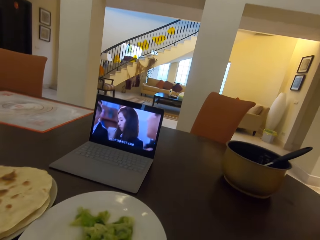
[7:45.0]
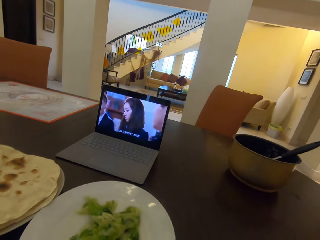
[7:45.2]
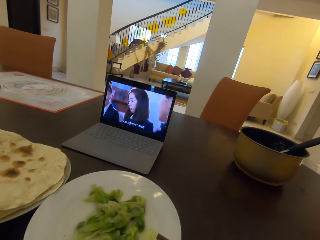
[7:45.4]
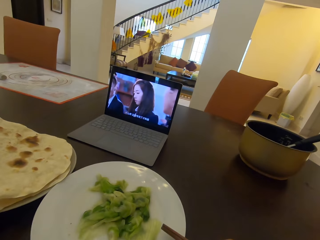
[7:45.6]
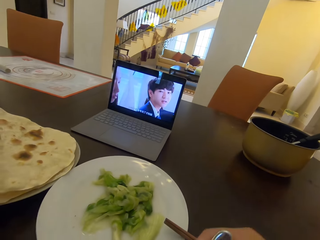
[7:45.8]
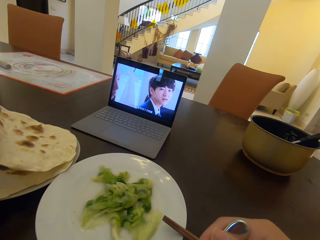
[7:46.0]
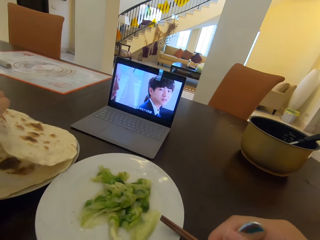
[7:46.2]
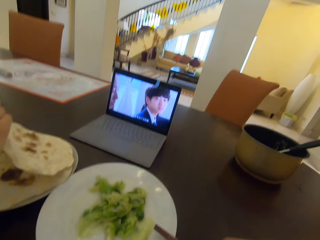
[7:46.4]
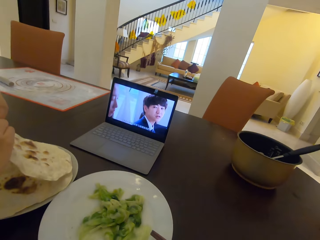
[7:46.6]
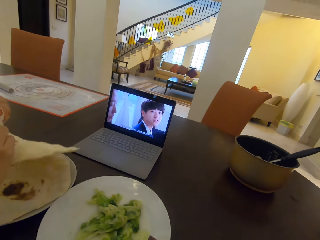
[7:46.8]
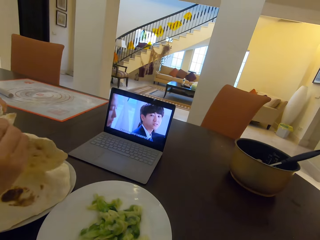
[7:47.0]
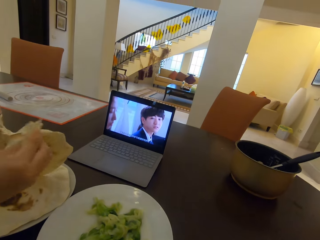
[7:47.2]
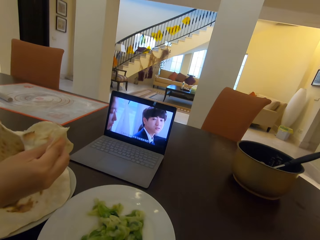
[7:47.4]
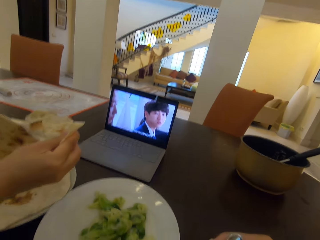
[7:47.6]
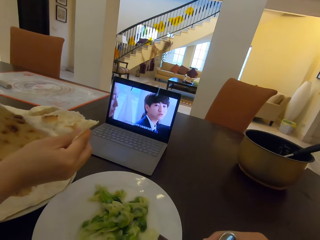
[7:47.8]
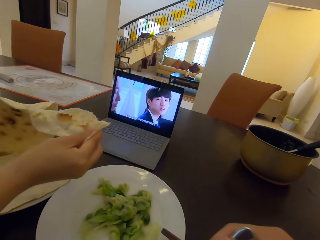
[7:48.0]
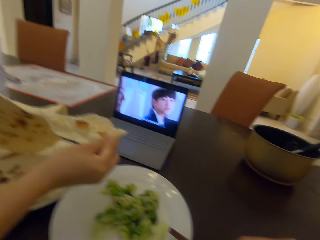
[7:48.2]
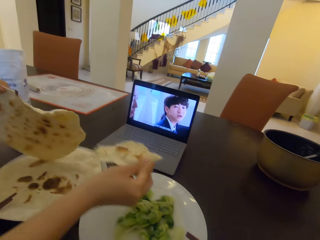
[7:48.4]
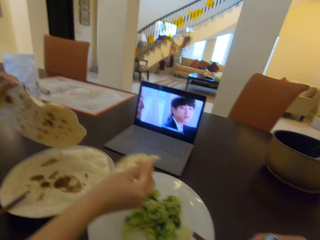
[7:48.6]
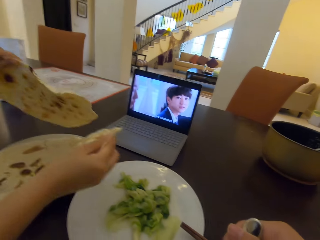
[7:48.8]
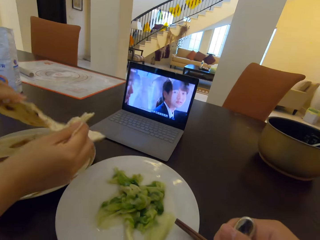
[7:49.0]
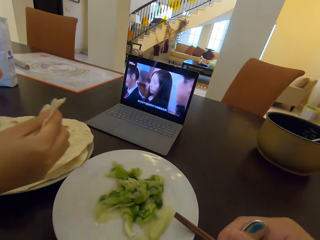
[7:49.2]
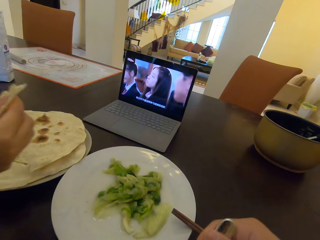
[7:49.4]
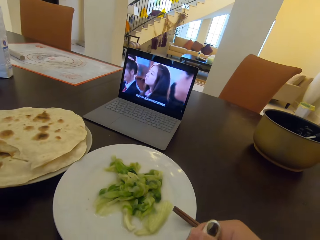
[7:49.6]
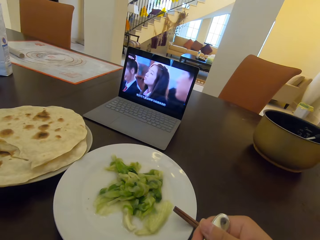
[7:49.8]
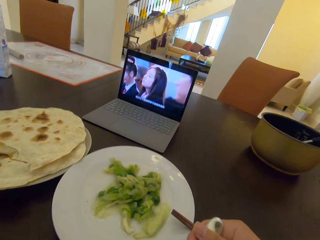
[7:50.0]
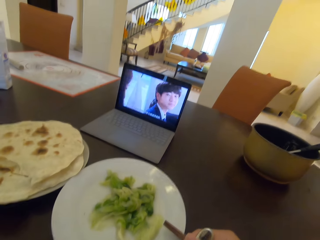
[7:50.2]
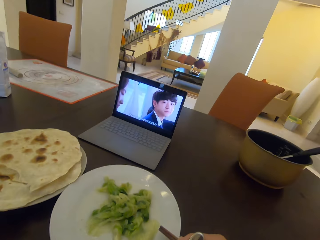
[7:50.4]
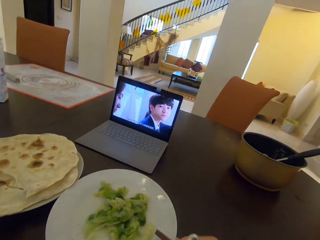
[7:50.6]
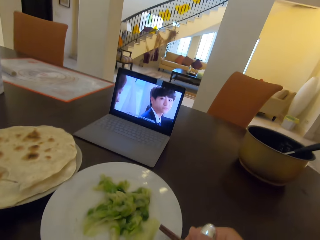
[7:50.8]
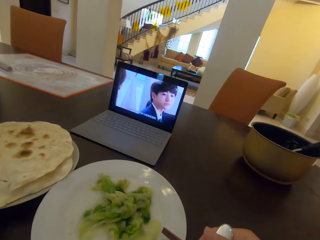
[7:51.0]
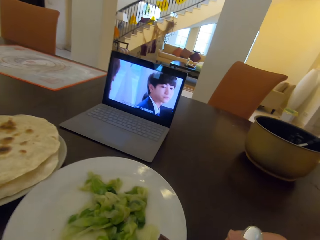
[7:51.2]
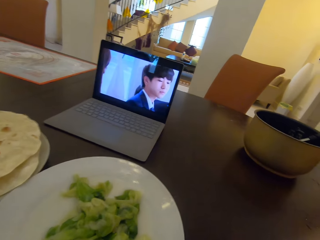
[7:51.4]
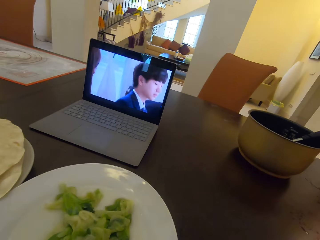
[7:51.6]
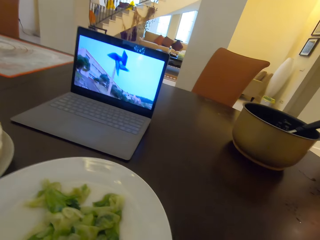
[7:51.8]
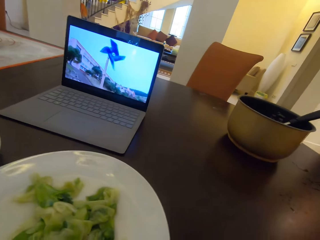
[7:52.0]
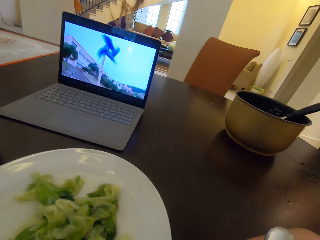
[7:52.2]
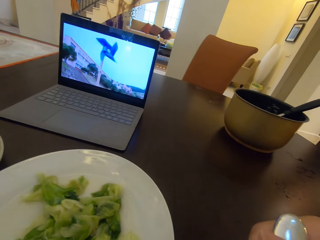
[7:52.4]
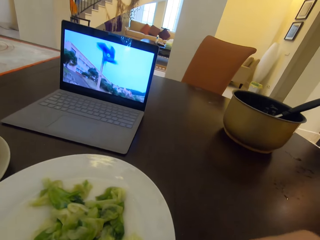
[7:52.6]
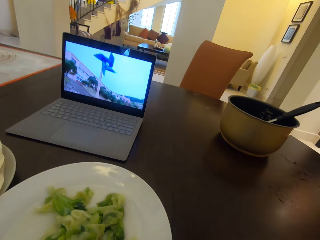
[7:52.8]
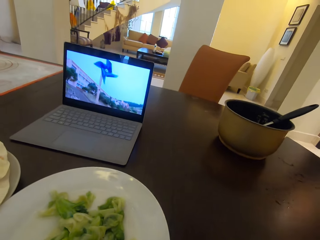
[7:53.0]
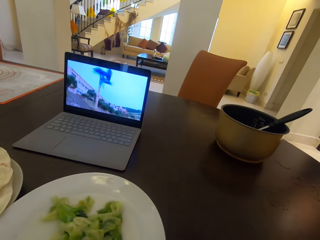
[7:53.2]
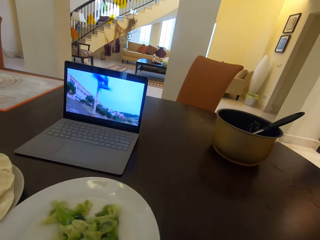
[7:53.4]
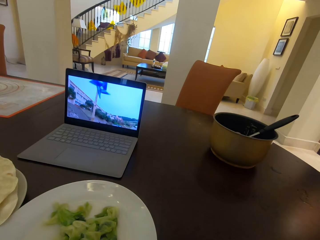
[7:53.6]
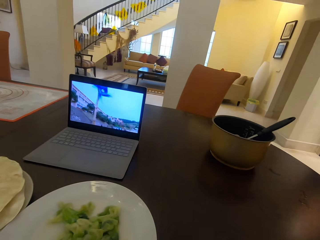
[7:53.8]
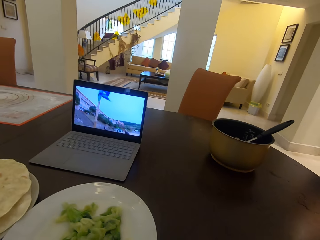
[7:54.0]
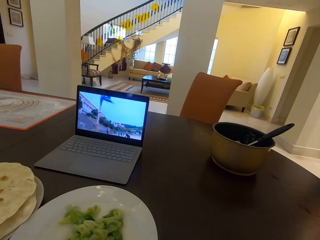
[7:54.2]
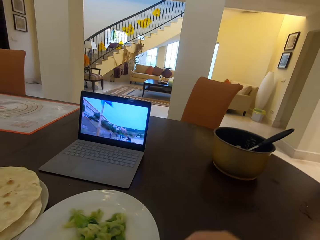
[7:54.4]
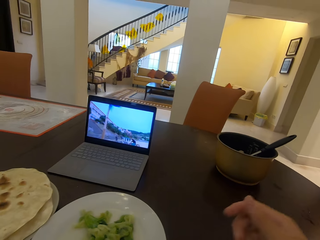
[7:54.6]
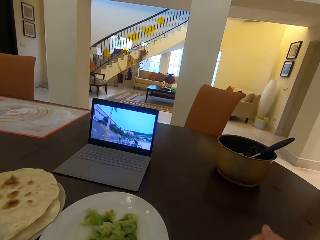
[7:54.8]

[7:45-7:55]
The lady cuts a small piece from a flat bread with both hands. The lady picks the roti on a plate. The camera wearer stirs in something using the plate.

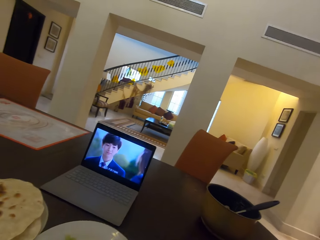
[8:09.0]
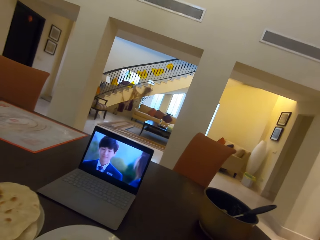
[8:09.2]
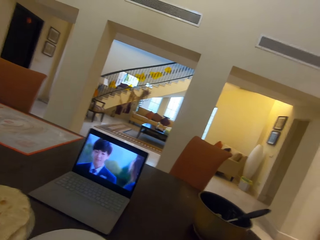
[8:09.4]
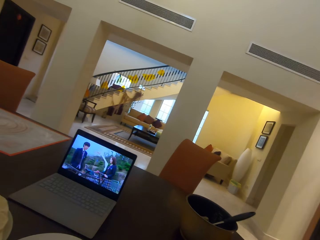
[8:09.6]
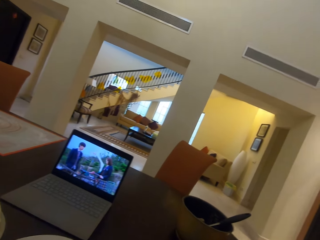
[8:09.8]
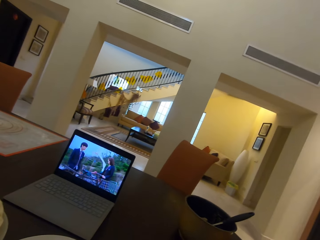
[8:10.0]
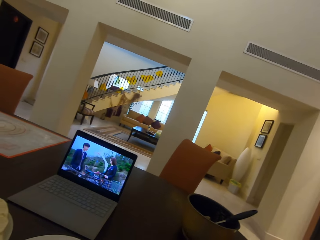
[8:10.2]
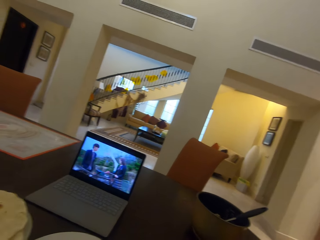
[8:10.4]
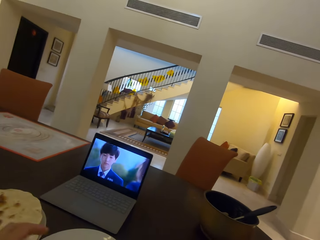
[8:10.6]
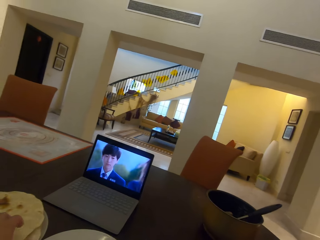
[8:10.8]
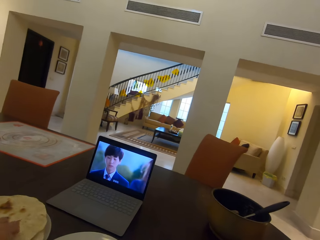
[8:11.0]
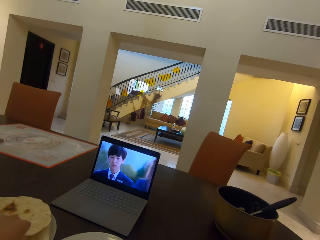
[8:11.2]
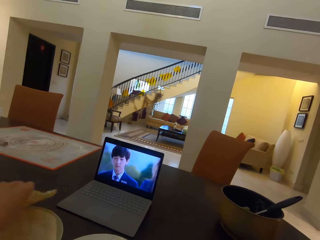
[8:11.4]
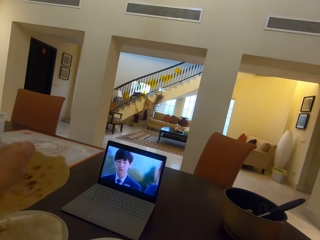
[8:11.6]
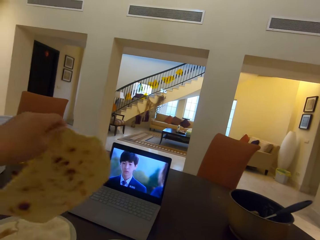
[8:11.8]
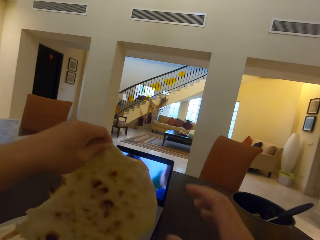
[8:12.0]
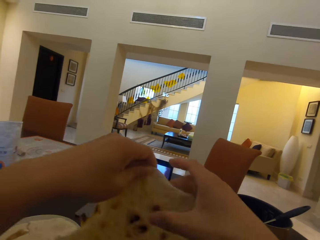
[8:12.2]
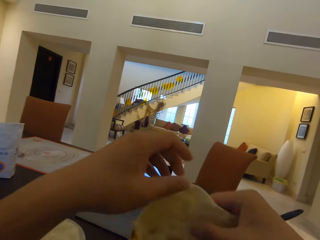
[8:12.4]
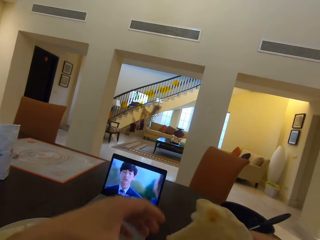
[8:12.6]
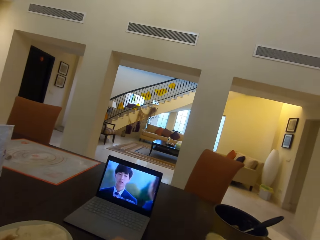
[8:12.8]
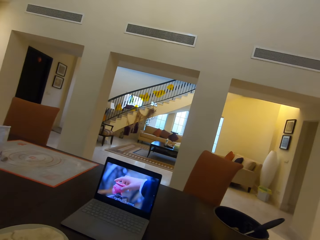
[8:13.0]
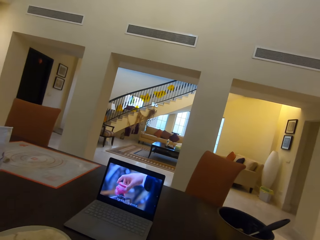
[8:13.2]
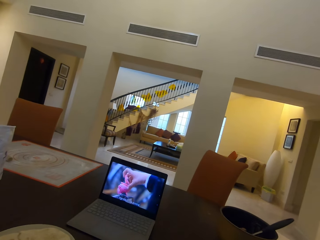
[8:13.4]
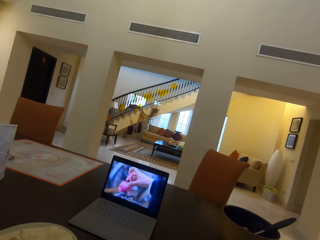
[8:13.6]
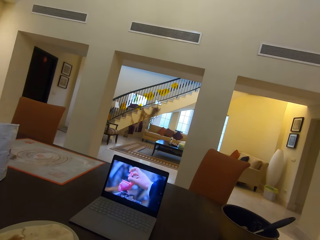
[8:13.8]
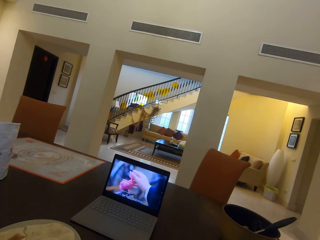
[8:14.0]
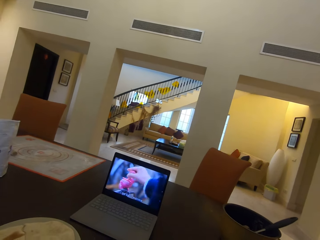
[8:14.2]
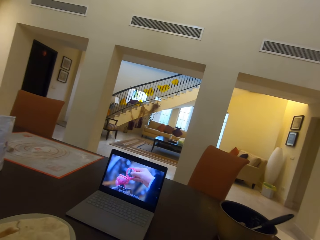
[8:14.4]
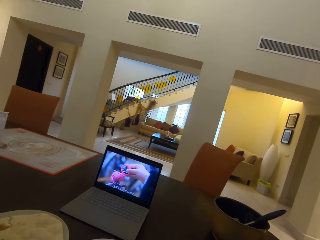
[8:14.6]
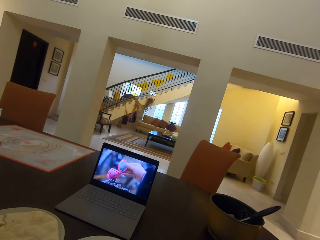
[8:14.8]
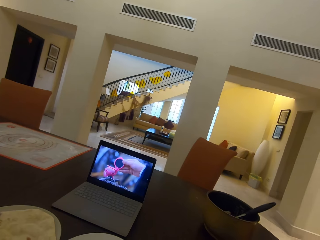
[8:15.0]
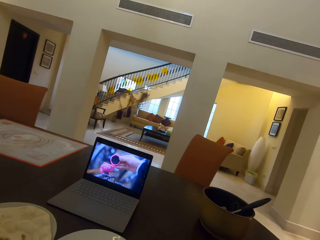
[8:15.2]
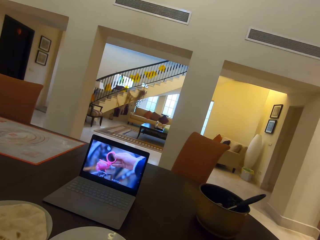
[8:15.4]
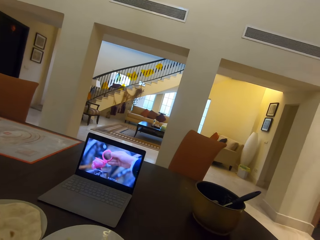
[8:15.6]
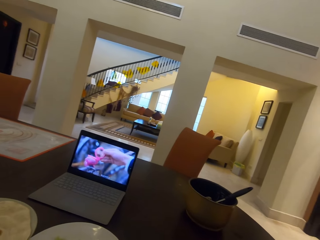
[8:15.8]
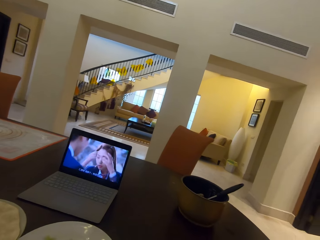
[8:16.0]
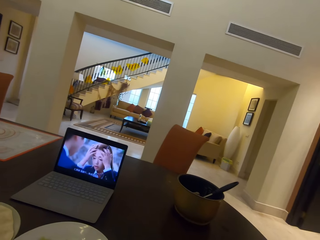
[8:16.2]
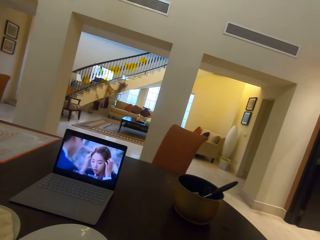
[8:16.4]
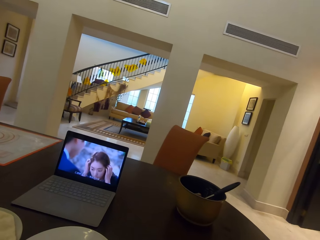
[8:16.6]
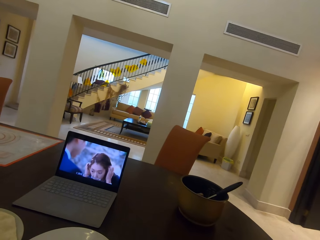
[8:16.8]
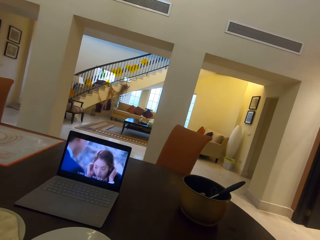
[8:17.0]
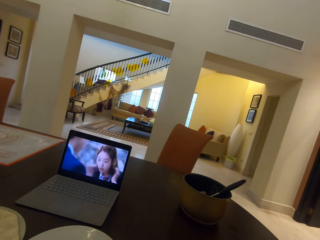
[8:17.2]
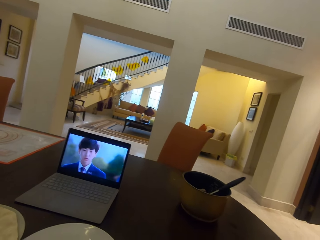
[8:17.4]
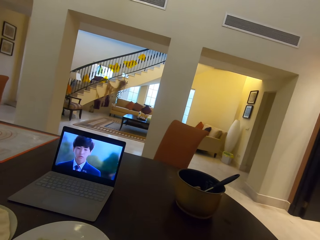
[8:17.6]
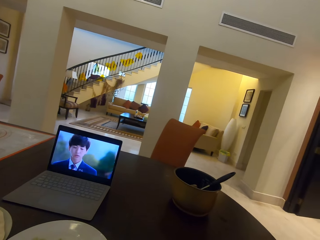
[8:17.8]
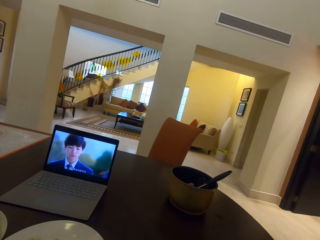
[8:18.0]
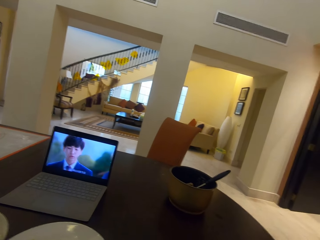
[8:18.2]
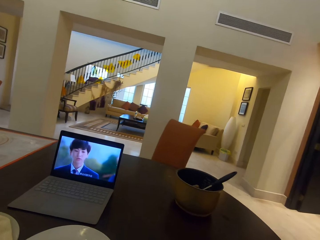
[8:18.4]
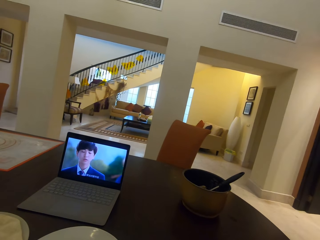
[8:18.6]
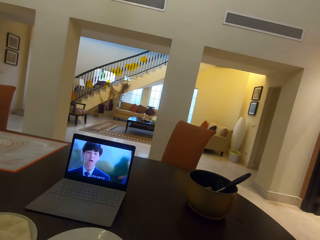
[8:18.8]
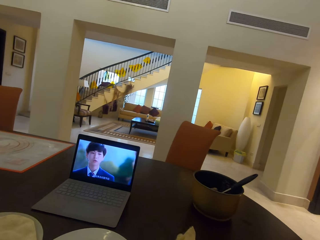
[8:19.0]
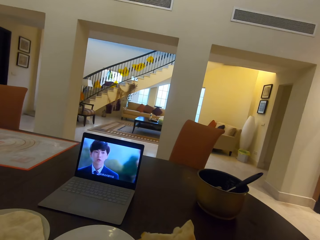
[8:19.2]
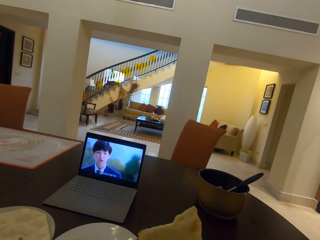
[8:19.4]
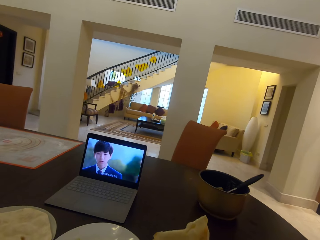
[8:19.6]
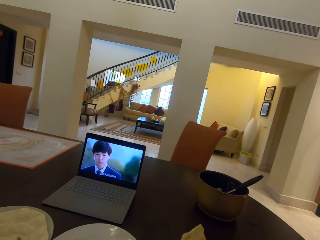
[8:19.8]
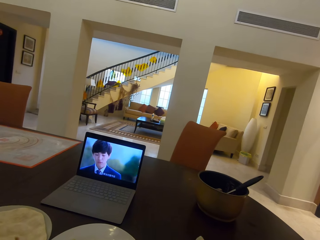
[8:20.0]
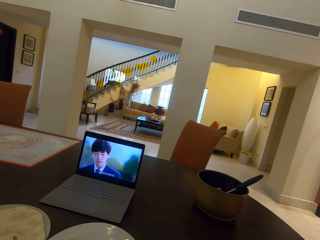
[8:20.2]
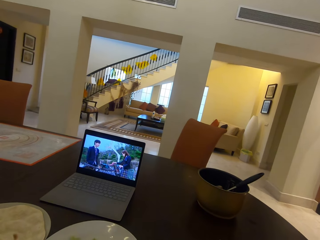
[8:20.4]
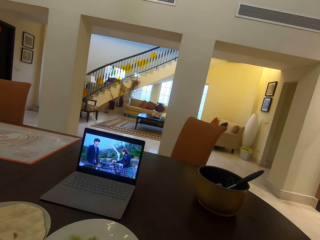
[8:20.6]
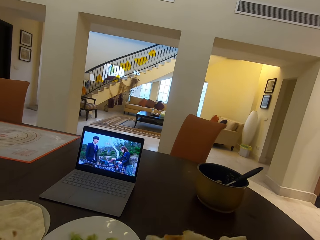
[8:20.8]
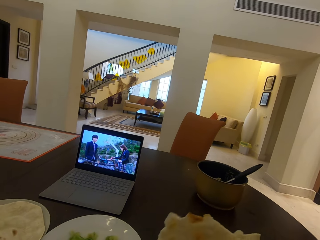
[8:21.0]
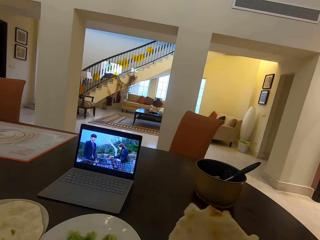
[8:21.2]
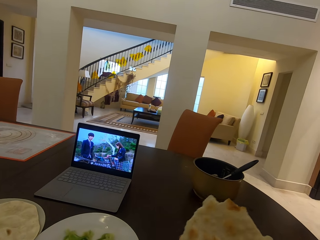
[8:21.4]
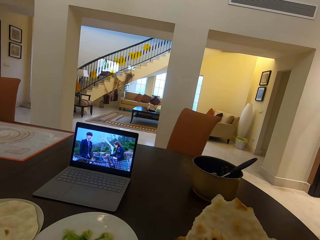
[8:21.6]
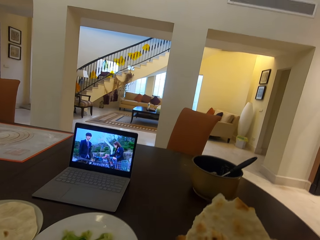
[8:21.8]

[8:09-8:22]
The camera wearer takes a flat bread on the plate with his left hand.
